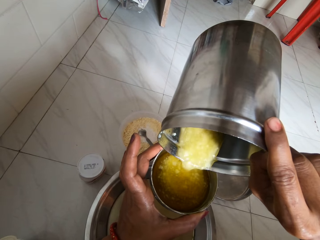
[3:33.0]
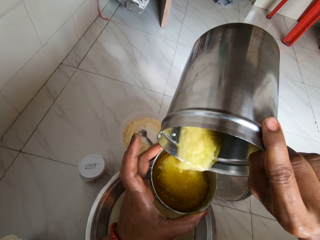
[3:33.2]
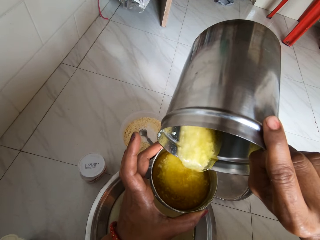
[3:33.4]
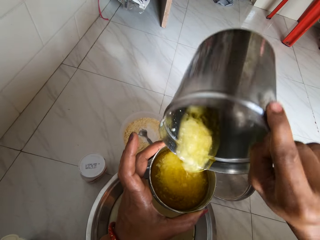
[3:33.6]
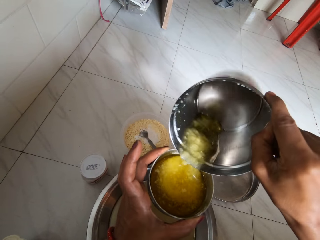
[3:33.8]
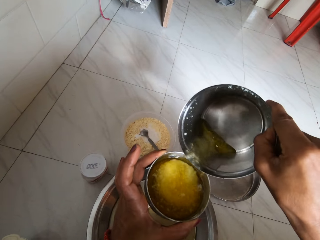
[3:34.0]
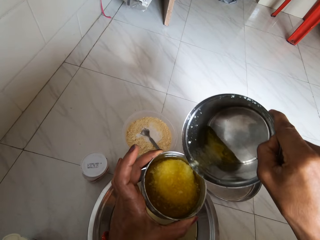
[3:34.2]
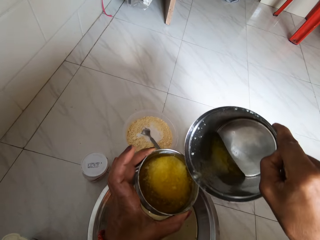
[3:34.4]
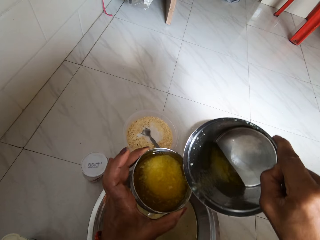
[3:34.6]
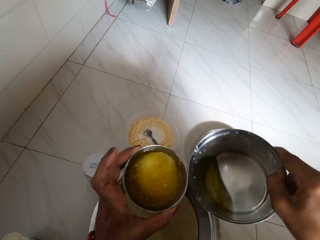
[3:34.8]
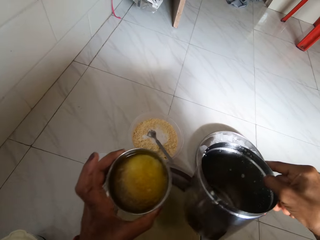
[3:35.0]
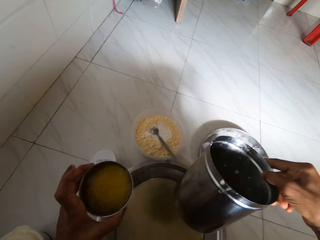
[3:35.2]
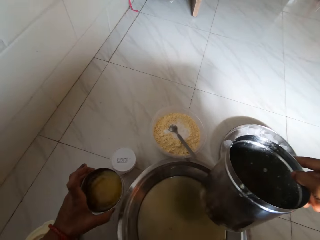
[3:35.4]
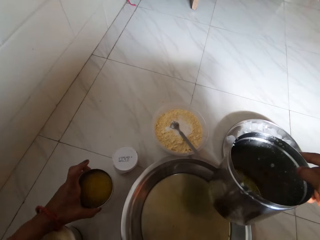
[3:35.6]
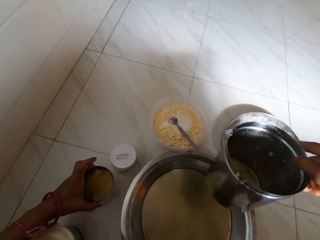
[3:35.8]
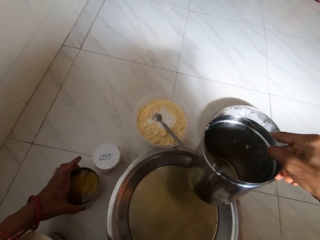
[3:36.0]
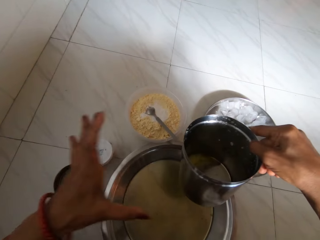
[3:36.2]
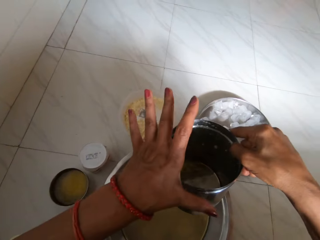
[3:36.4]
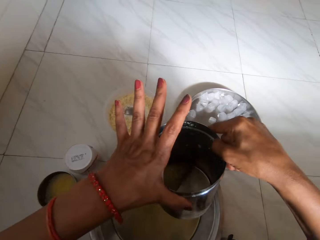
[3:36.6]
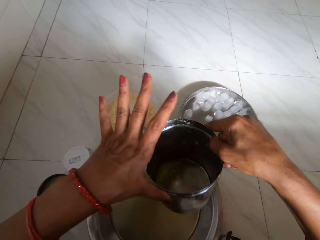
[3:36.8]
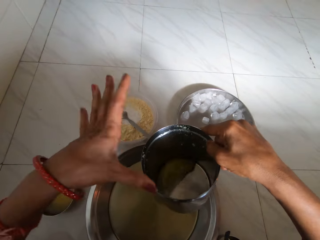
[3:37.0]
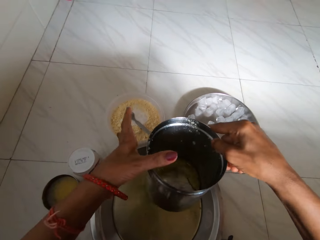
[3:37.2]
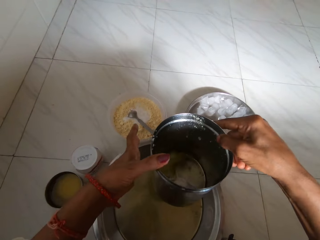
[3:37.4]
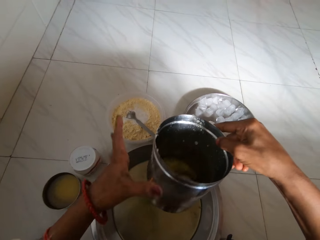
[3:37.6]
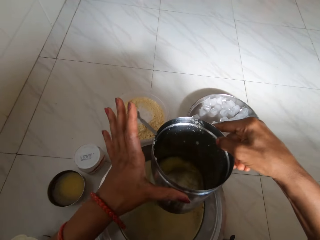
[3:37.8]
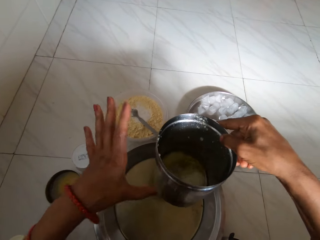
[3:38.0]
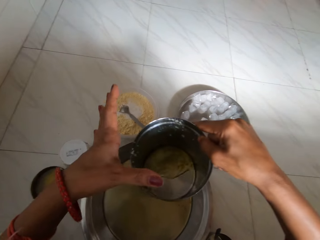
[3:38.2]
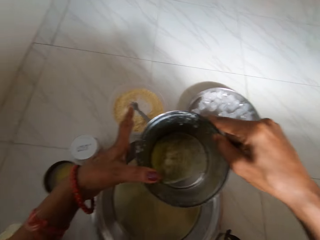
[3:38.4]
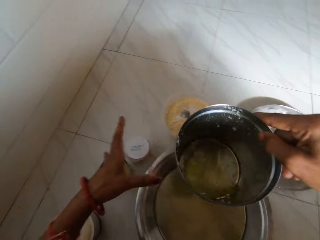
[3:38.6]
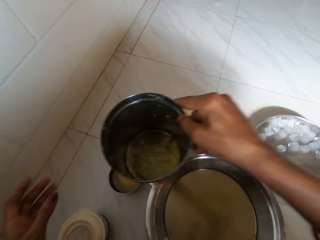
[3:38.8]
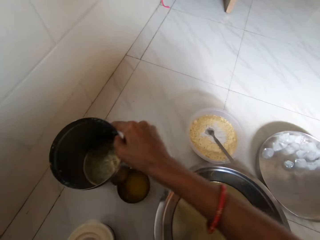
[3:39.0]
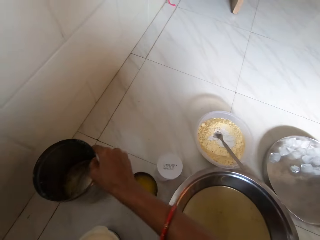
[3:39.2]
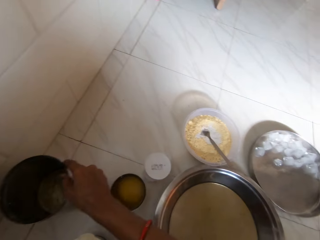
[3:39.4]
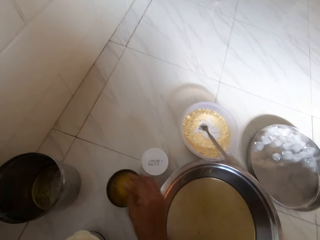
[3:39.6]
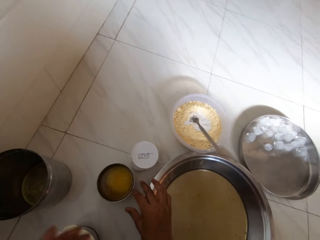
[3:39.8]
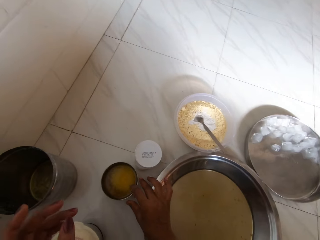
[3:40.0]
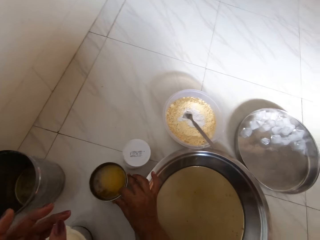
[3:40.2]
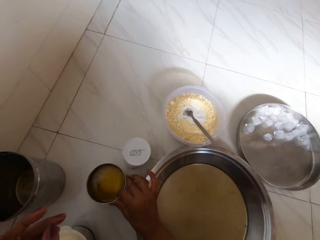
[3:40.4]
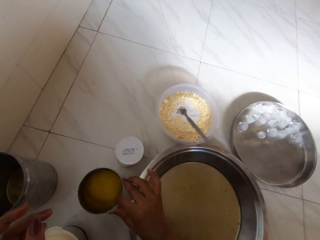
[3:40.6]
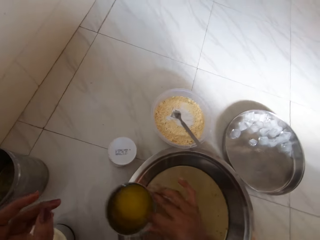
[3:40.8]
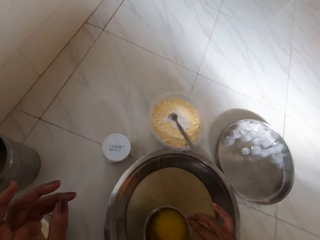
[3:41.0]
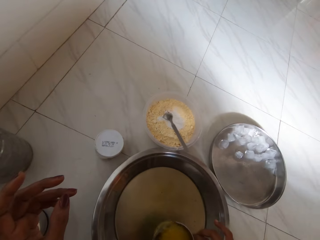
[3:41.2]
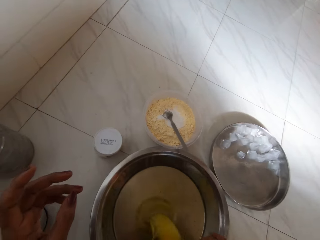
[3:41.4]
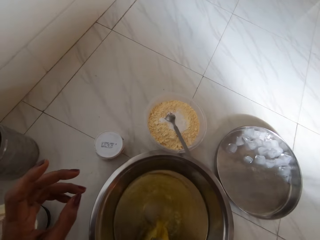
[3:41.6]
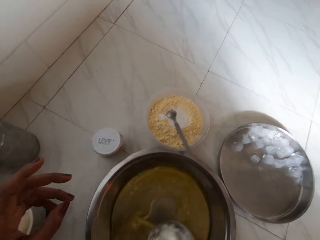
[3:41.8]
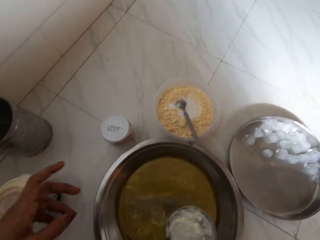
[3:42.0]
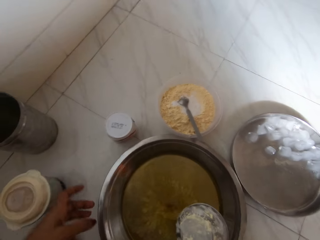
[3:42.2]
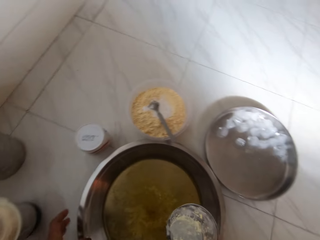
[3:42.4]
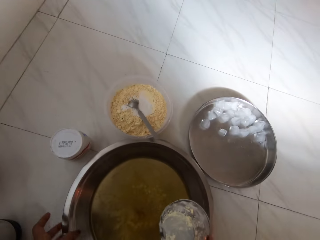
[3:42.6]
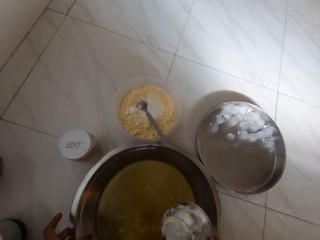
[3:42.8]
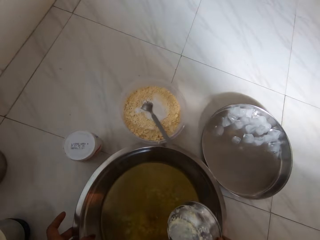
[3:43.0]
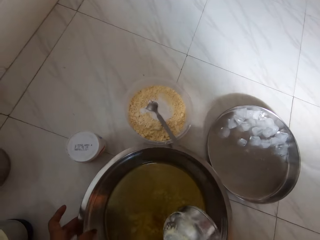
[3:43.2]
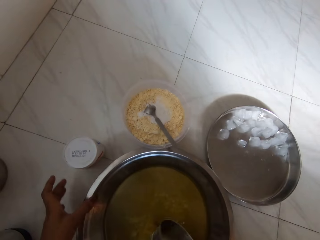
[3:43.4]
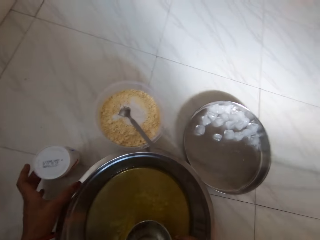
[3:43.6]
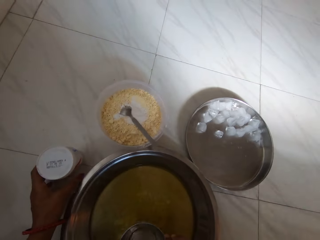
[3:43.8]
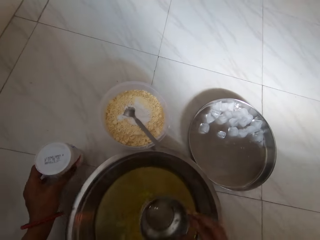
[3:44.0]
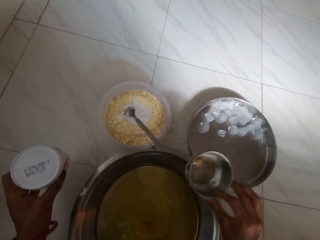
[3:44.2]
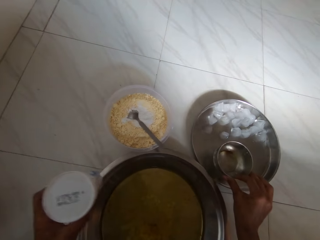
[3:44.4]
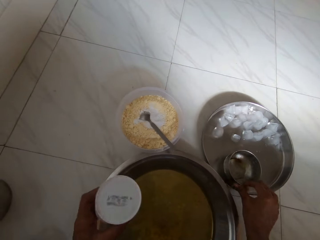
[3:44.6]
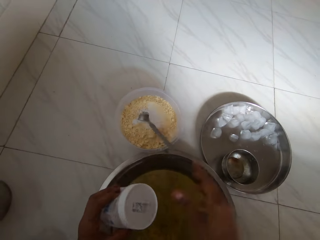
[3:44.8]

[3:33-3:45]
The camera wearer drops the cup on the floor with her right hand. She wipes the oil on the flask in her right hand with her left hand. She wipes a finger. She drops the flask on the floor with her right hand. She picks the cup from the floor with her right hand. She pours oil from the cup in her right hand to the bowl on the floor. She holds the bowl on the floor with her right hand. She picks the plastic cup from the floor with her left hand.

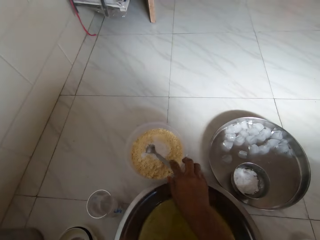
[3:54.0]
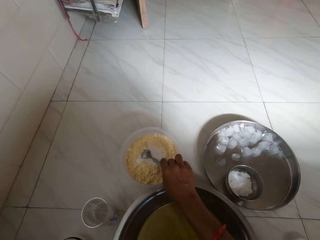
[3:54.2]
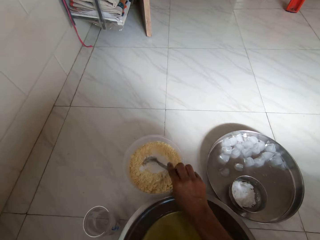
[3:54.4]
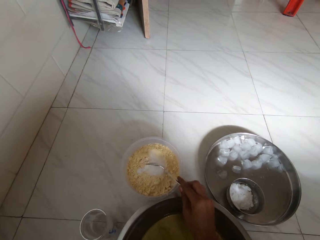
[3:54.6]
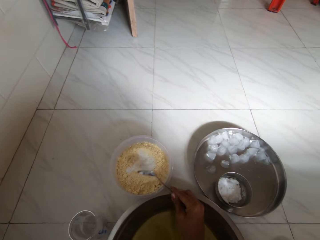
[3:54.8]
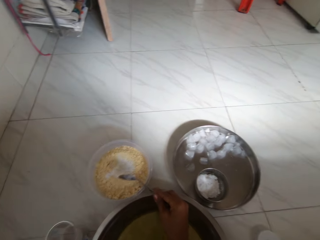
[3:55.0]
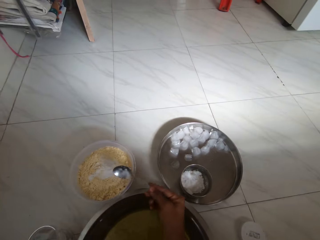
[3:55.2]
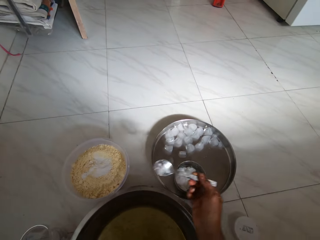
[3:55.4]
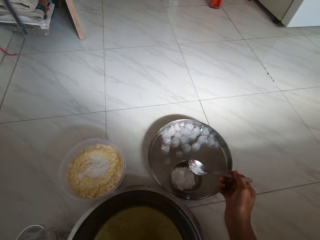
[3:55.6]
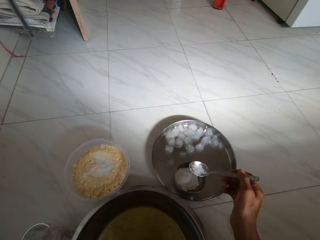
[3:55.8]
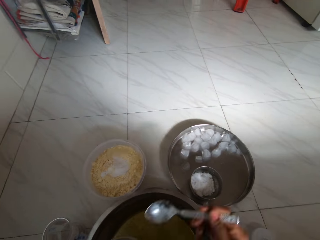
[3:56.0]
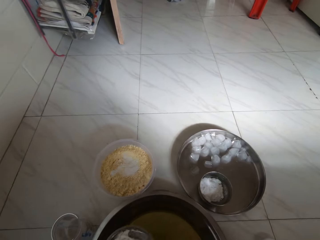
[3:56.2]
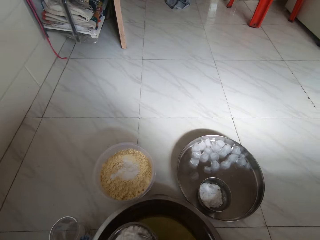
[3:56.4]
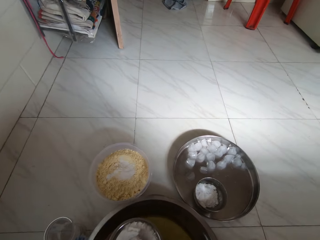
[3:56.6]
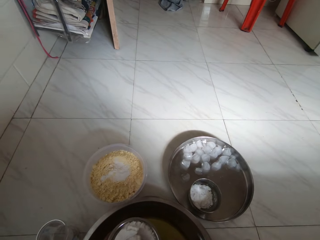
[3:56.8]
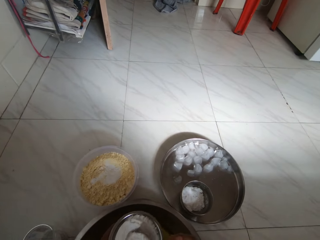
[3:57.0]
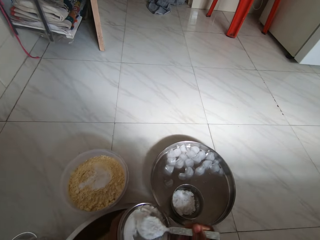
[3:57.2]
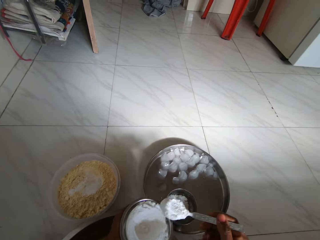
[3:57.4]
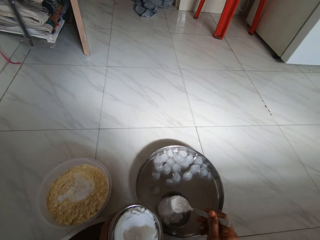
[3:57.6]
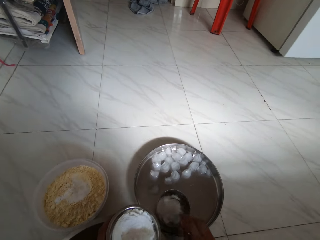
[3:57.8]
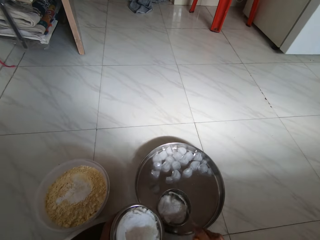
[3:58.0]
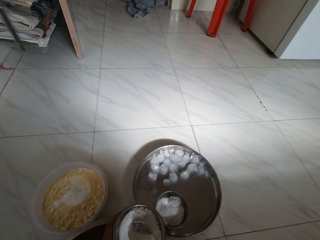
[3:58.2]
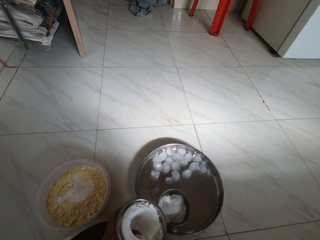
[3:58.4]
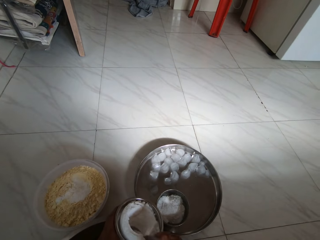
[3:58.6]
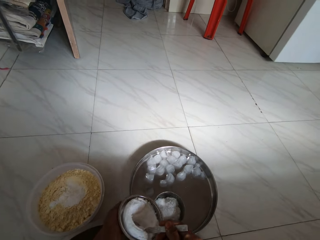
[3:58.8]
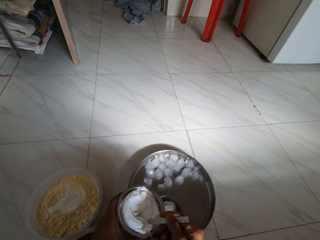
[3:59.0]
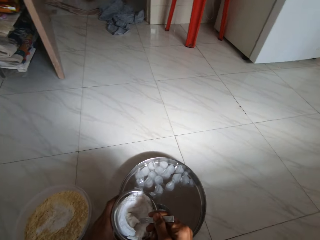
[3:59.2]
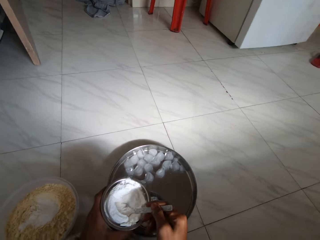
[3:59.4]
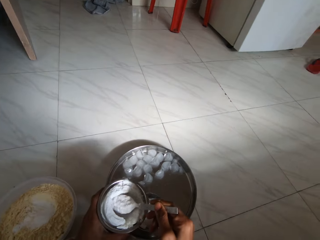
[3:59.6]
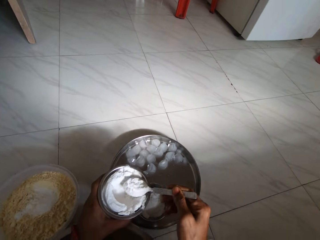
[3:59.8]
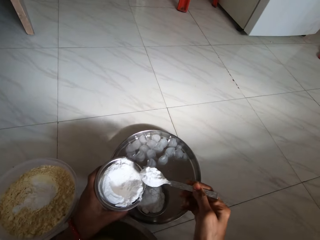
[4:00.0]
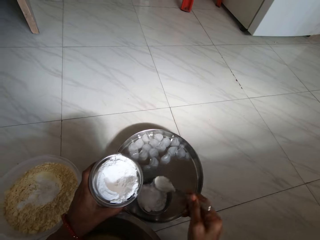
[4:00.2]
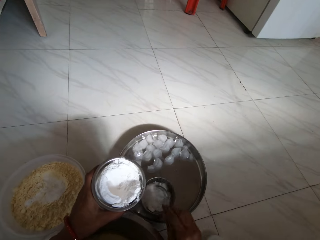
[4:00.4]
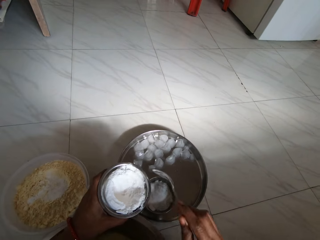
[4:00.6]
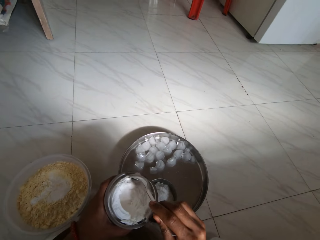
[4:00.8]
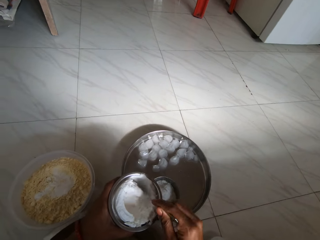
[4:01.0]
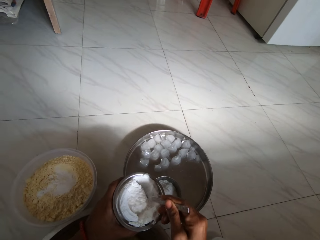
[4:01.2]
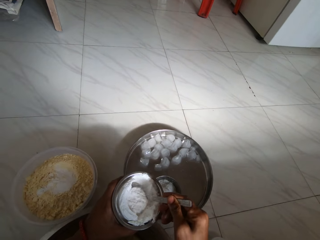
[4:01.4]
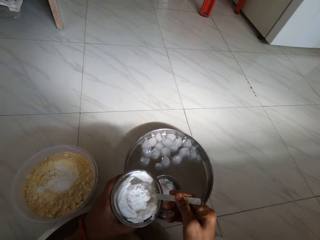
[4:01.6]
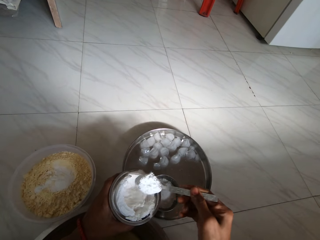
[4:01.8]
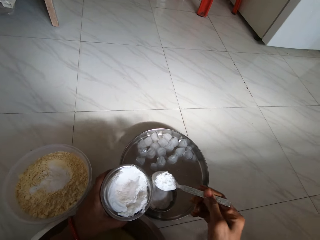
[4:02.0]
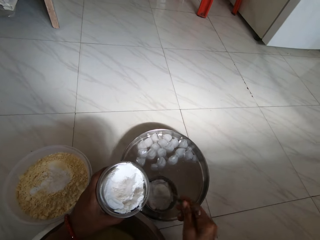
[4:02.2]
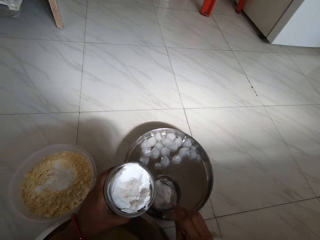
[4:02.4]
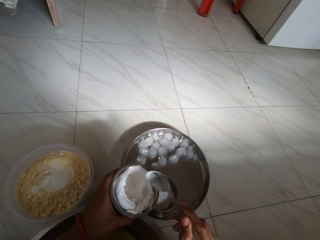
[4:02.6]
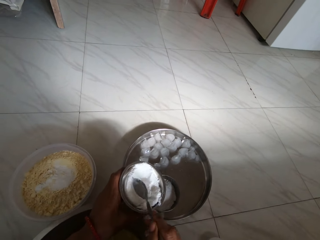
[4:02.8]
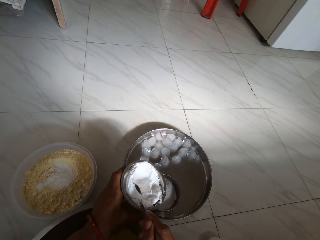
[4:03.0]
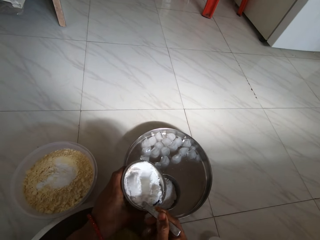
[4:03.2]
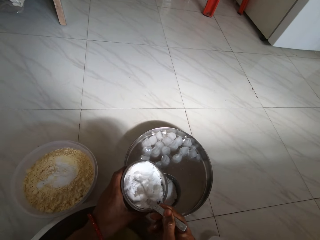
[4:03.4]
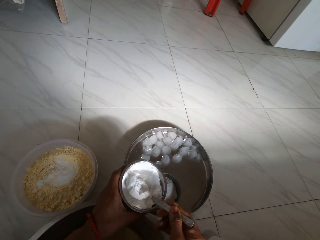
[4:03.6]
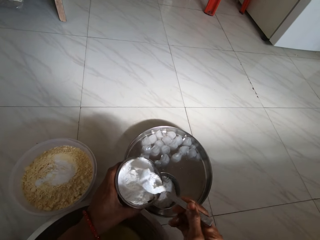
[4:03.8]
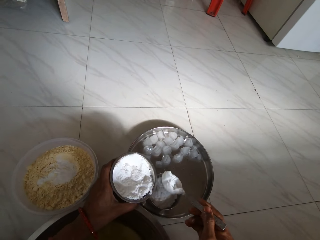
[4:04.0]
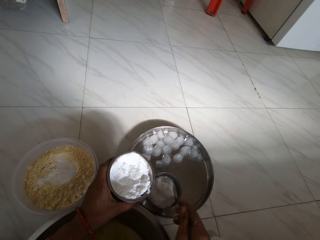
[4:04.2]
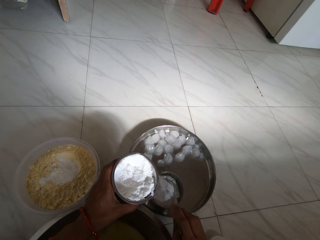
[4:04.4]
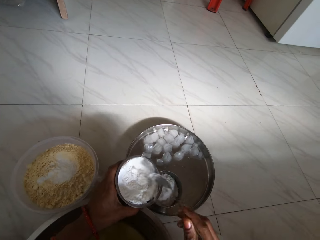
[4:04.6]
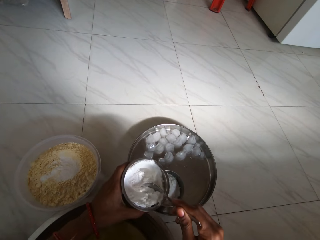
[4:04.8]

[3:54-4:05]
The camera wearer picks up a spoon from the bowl on the floor with her right hand. She taps the bowl on the floor with the spoon in her right hand. She holds the blender jar with her left hand. She takes flour from the blender jar in her left hand with the spoon in her right hand. She pours flour from the spoon in her right hand to the cup on the tray. She takes flour from the blender jar in her left hand with the spoon in her right hand. She pours flour from the spoon in her right hand to the cup on the tray. She takes flour from the blender jar in her left hand with the spoon in her right hand. She pours flour from the spoon in her right hand to the cup on the tray. She takes flour from the blender jar in her left hand with the spoon in her right hand. She pours flour from the spoon in her right hand to the cup on the tray.
